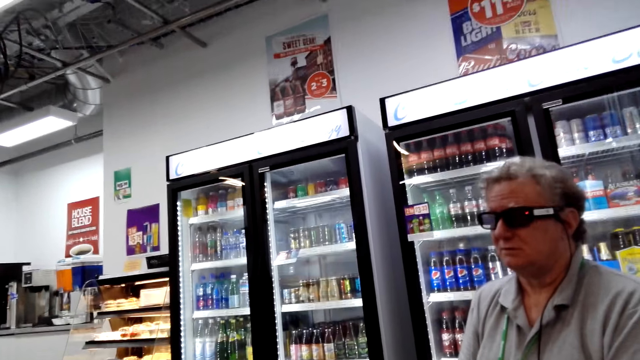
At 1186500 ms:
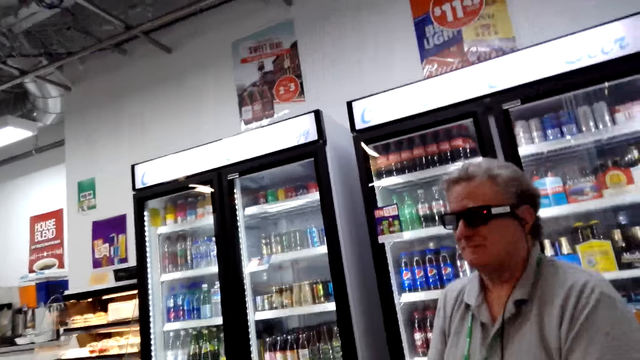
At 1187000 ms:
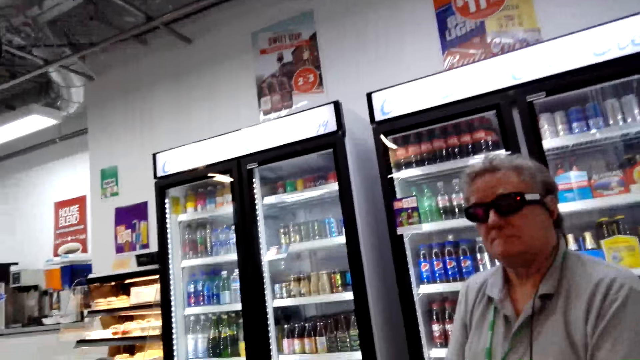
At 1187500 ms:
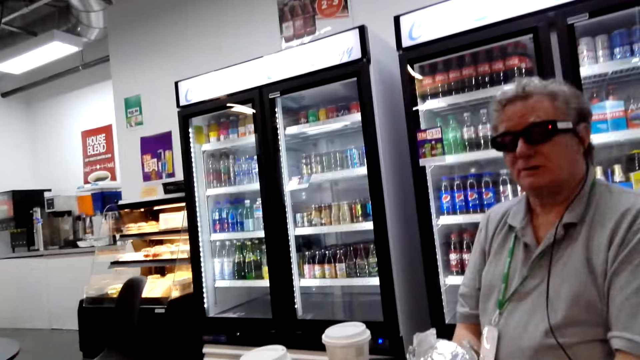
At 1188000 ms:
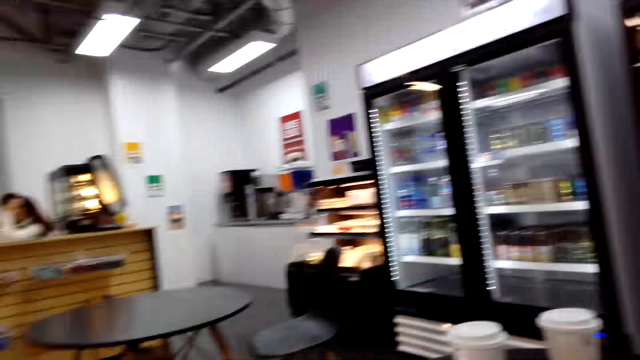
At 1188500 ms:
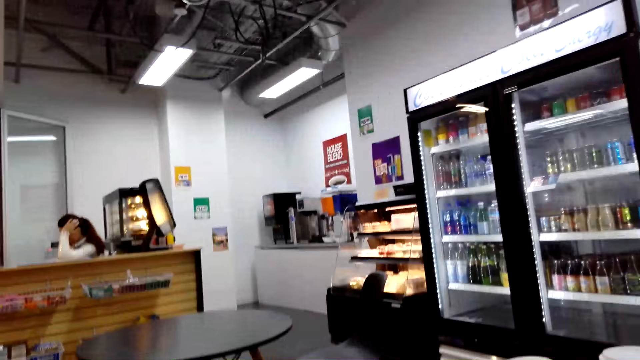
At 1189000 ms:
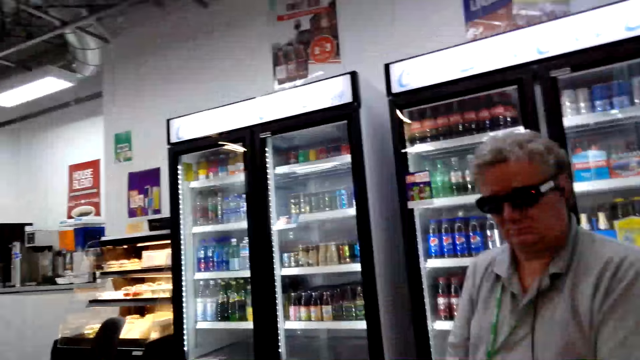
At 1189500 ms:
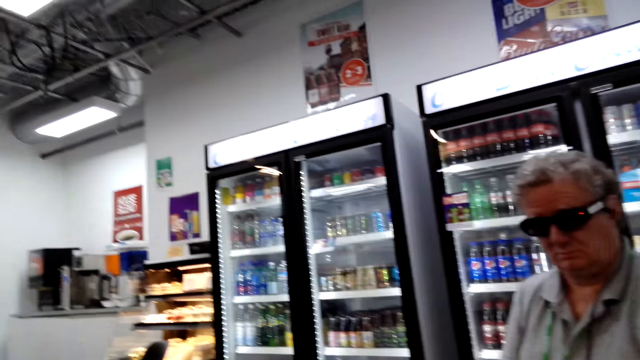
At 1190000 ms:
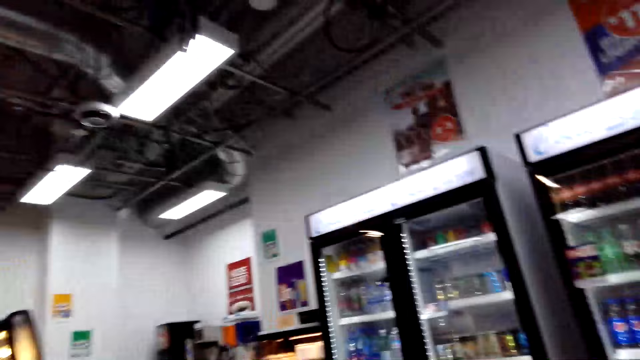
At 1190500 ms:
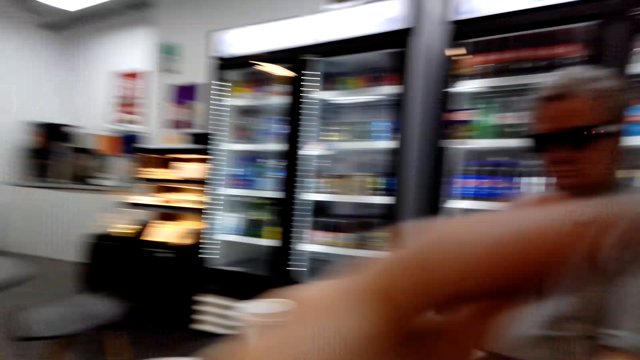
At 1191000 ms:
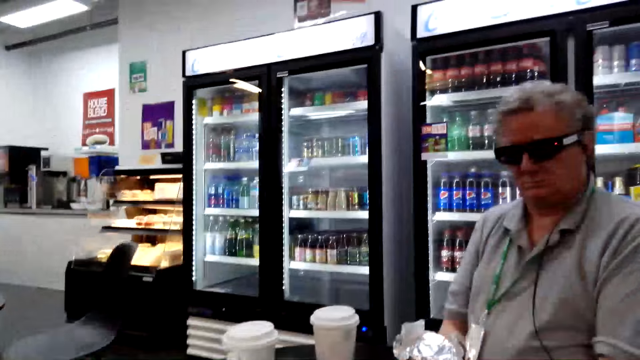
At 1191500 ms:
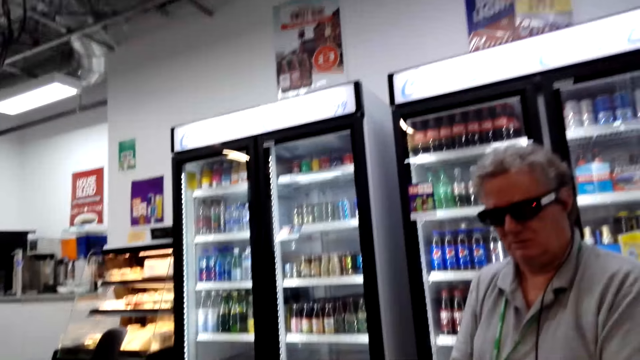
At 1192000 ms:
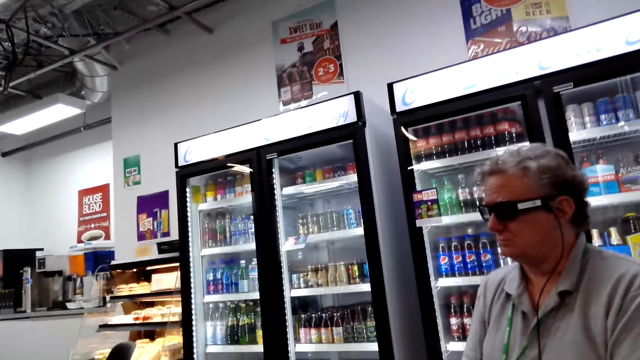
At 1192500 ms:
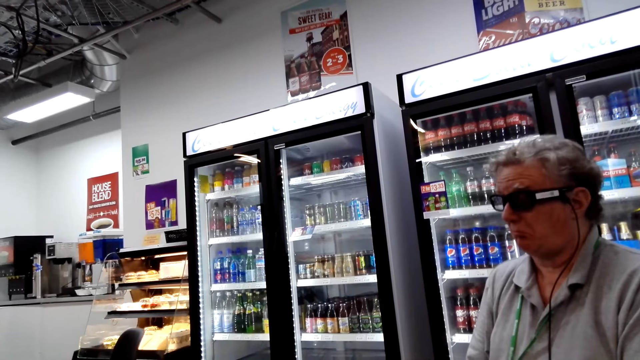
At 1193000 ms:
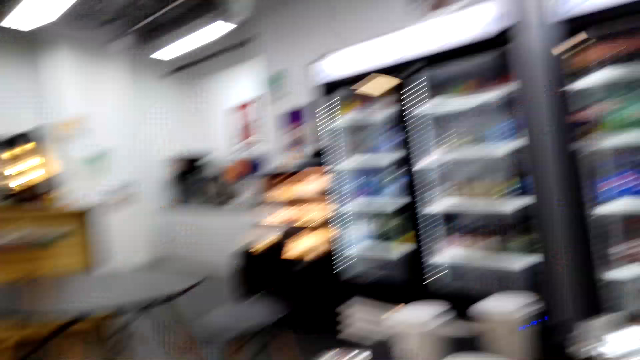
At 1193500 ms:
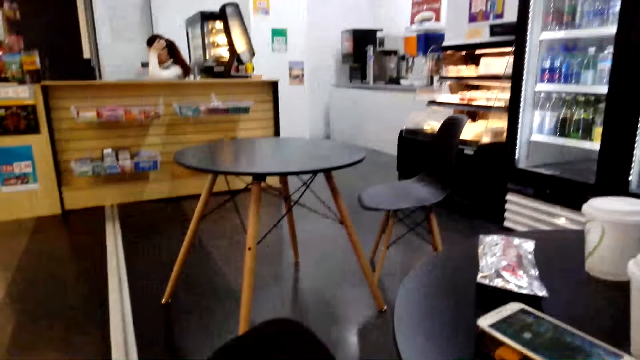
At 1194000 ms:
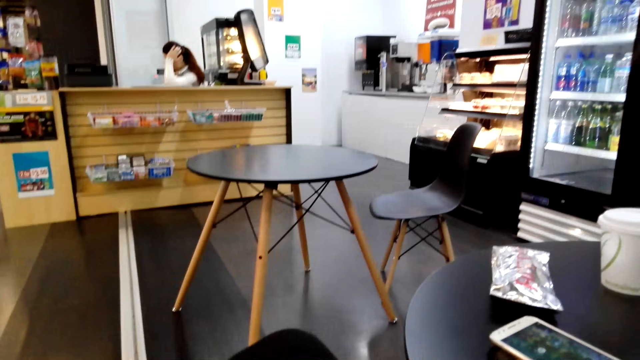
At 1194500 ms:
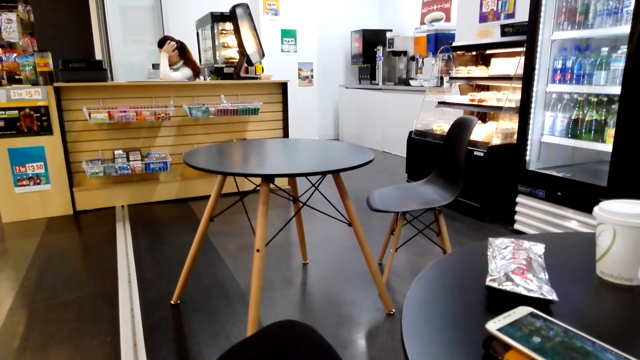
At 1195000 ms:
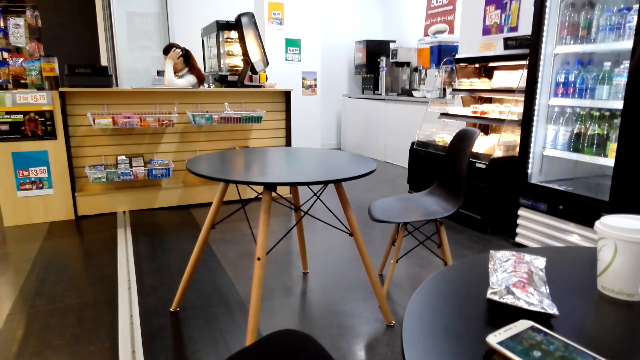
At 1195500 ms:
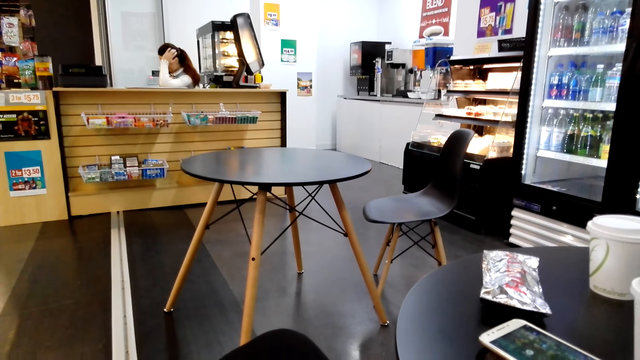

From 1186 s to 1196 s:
The camera wearer looks around. They illustrate with a hand on the table. A man nods his head.

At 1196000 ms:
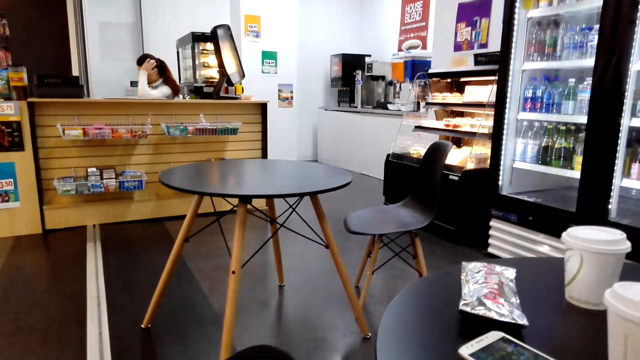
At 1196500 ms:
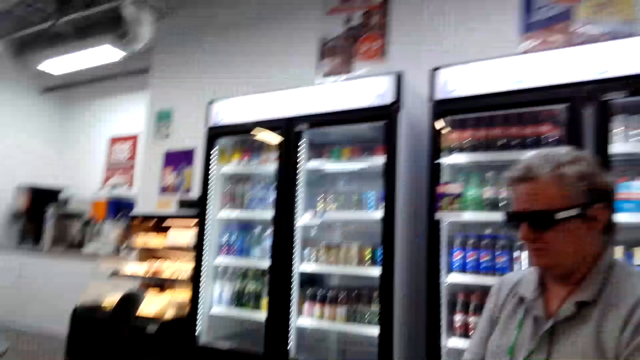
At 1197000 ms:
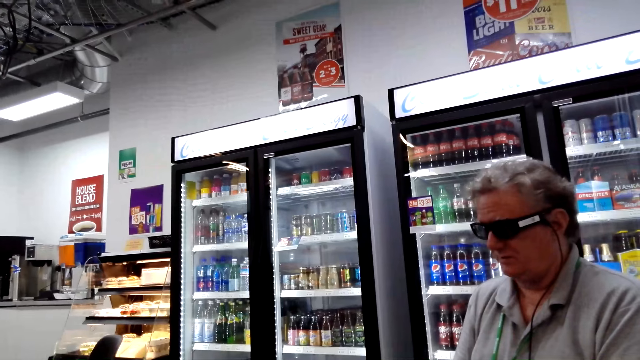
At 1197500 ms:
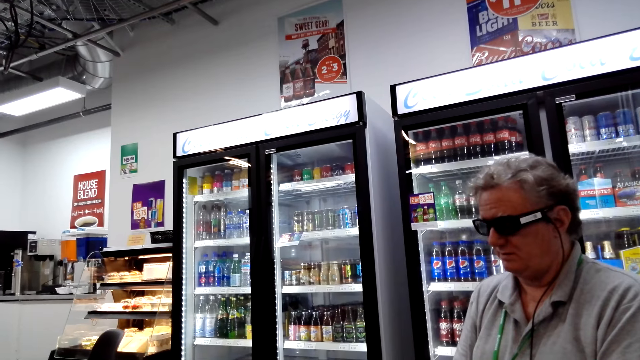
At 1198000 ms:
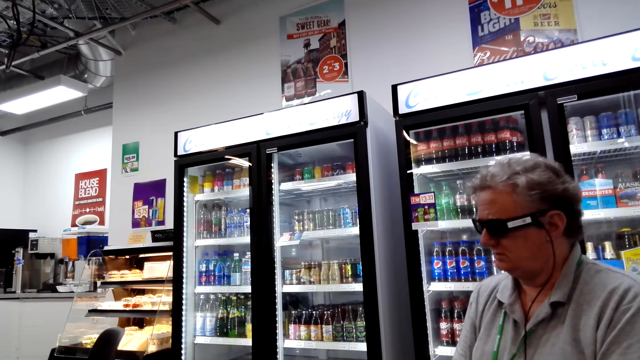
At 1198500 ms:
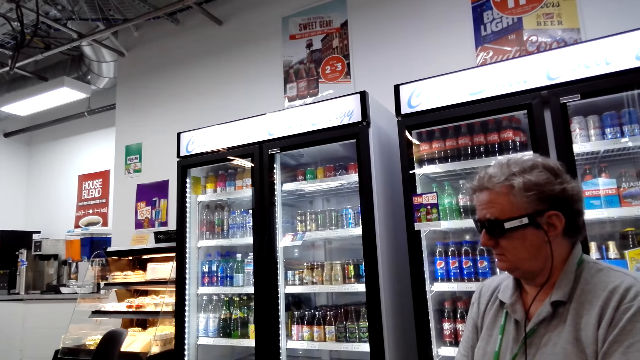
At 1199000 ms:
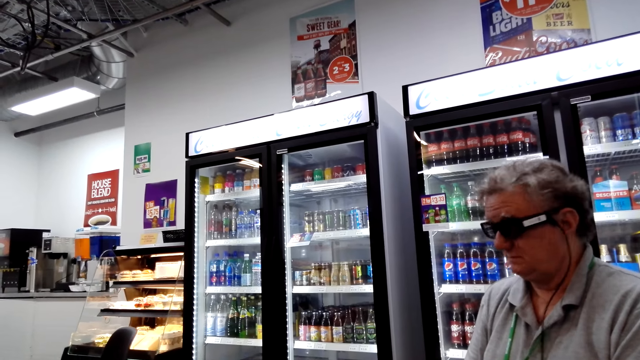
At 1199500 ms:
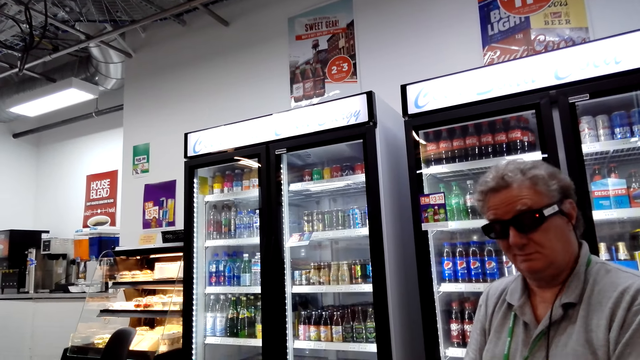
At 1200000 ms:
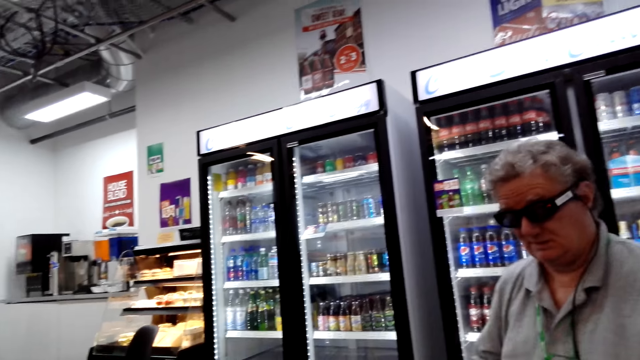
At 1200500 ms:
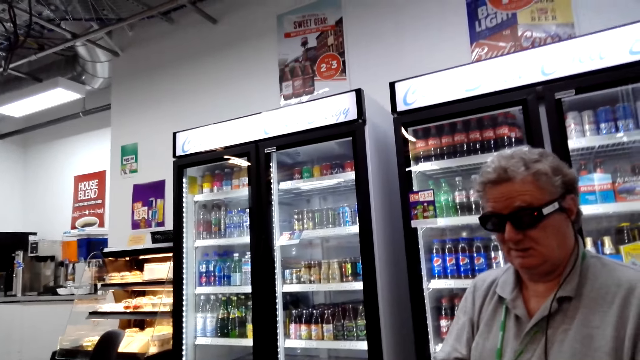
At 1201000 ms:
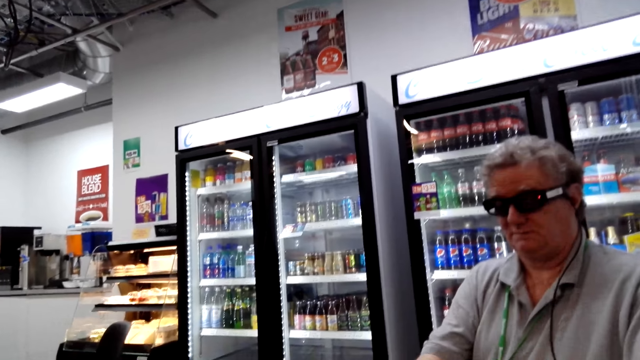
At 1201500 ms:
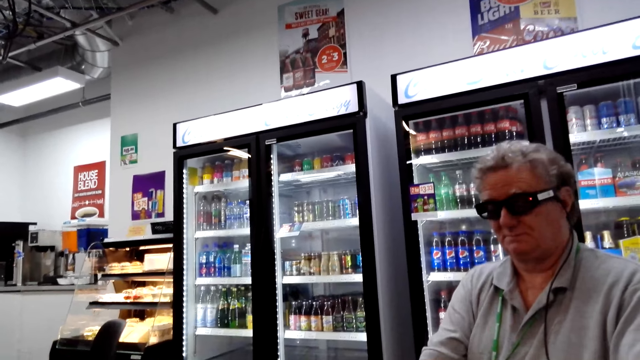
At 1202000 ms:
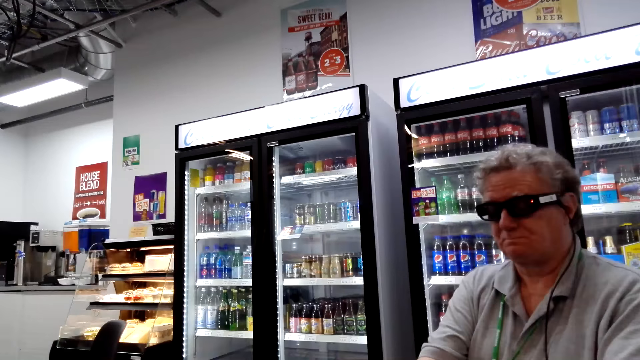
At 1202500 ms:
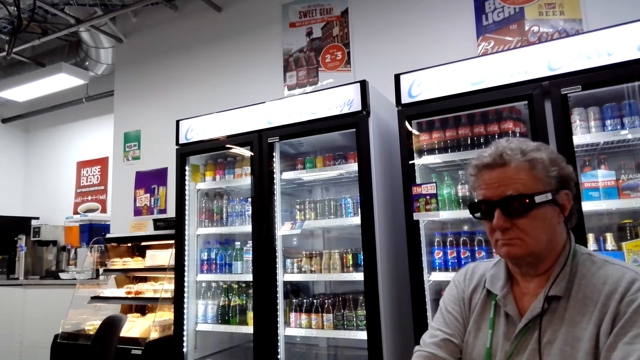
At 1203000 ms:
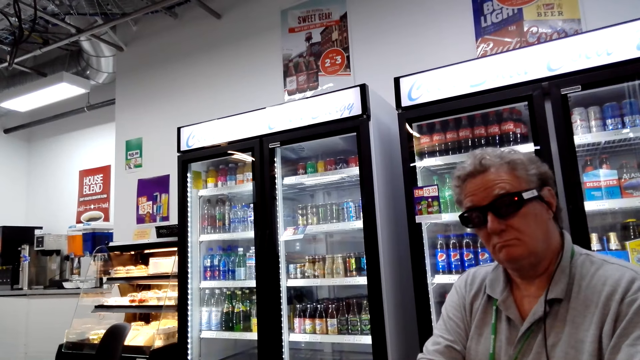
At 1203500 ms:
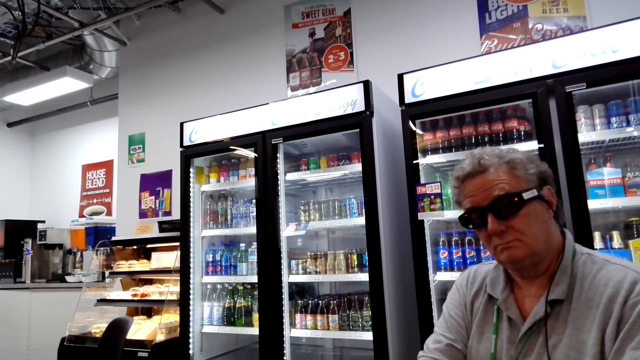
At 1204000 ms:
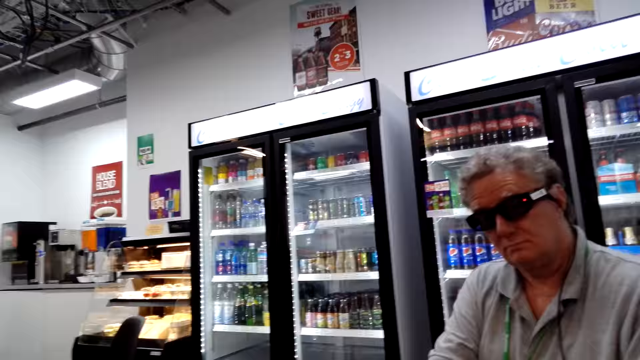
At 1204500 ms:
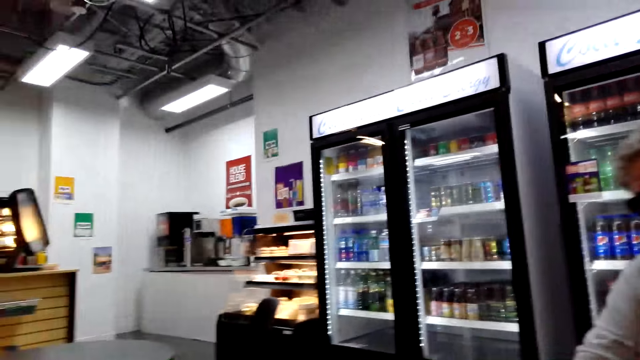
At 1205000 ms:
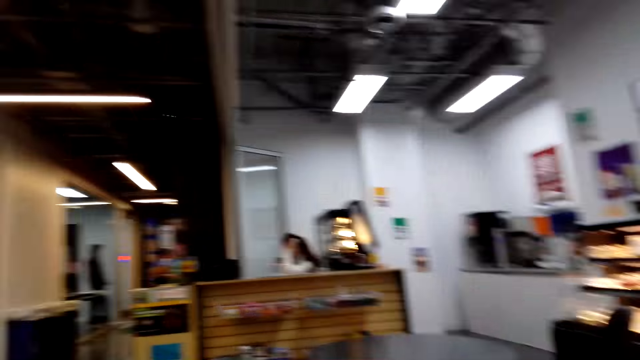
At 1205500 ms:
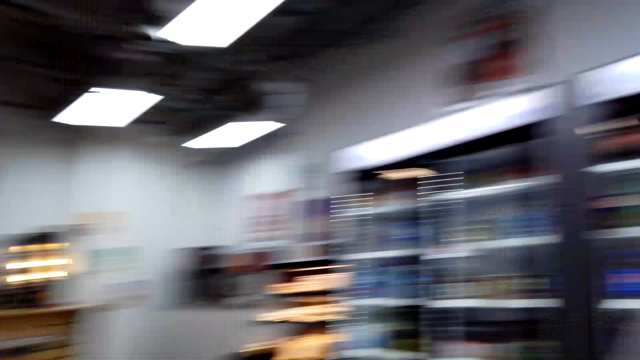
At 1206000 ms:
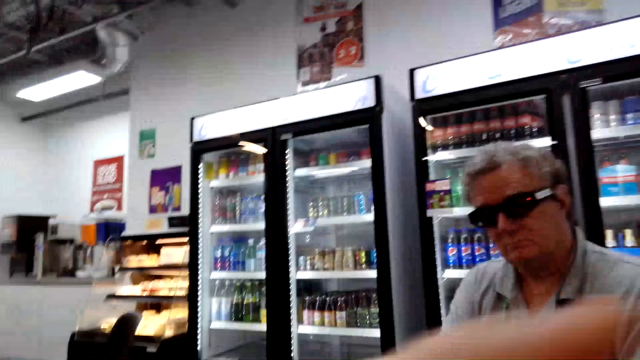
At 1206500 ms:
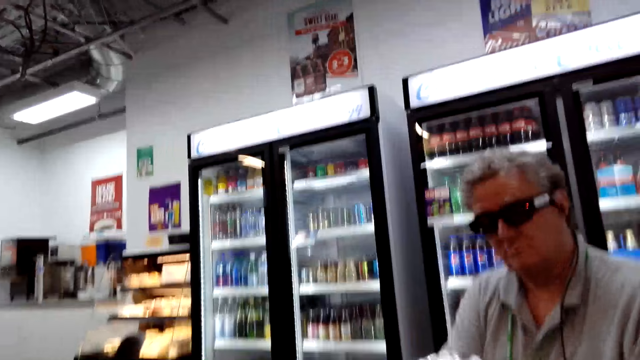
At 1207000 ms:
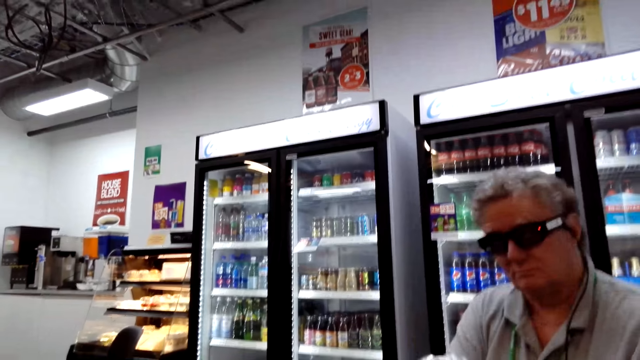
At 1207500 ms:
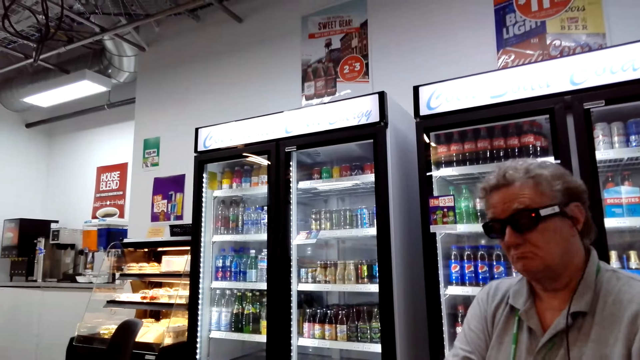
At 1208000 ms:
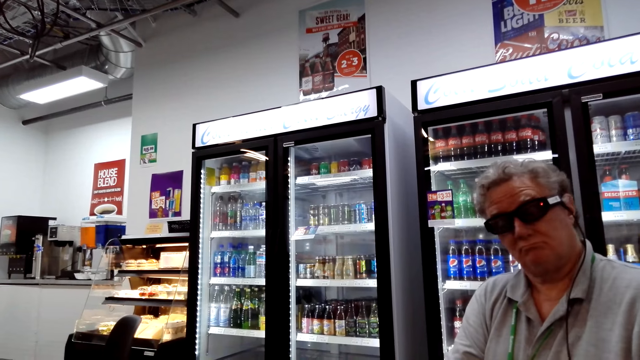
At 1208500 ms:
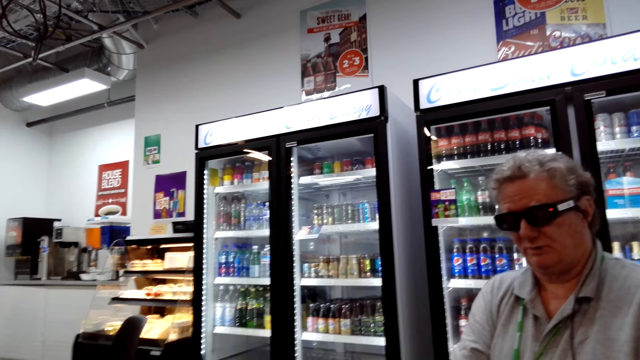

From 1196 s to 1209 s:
A person looks aside. The camera wearer moves the hands.
